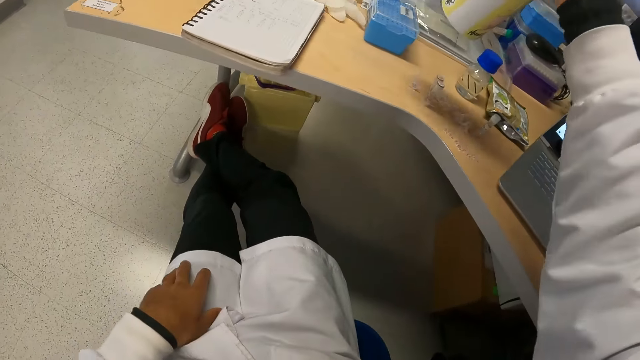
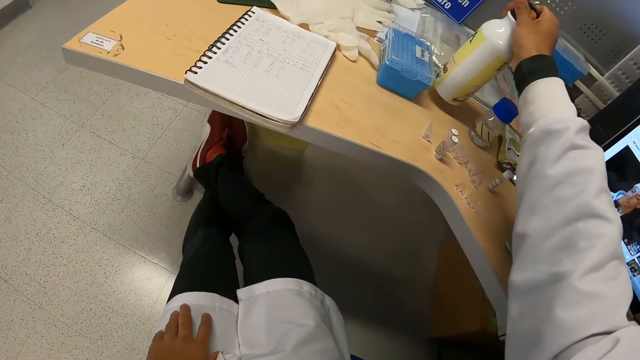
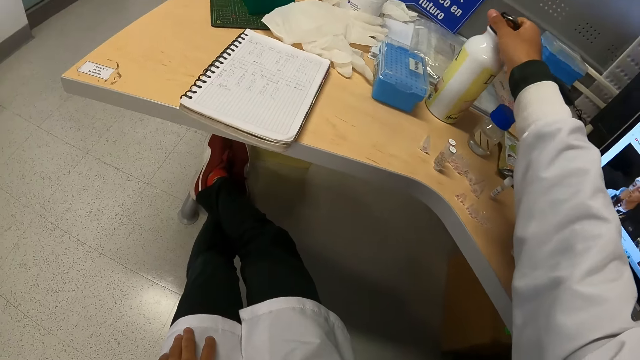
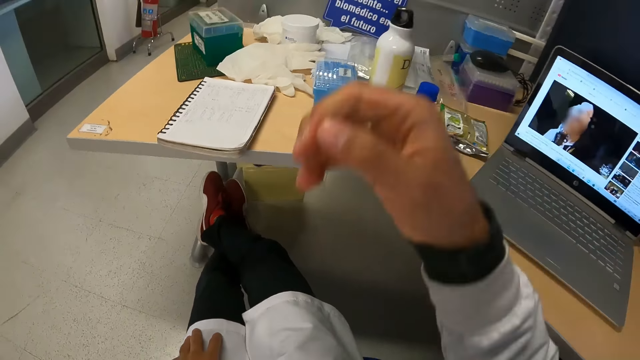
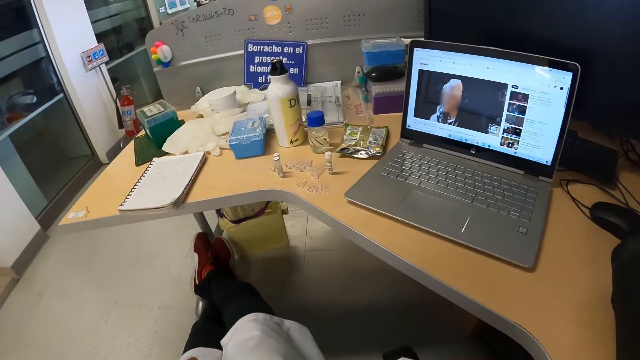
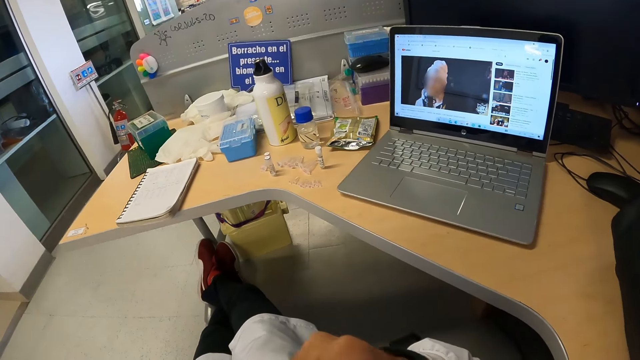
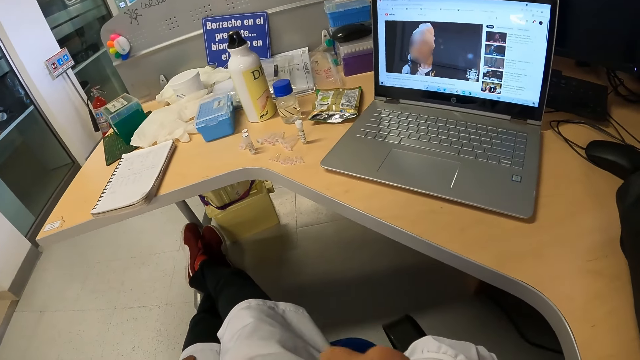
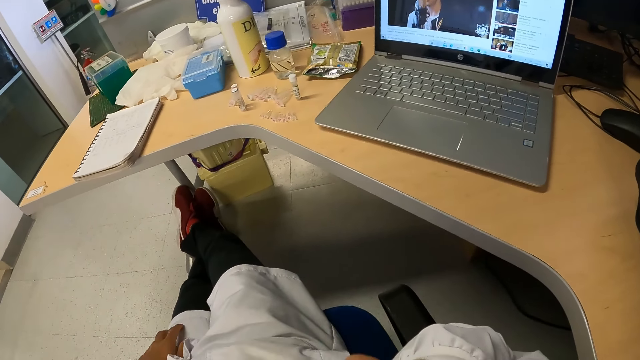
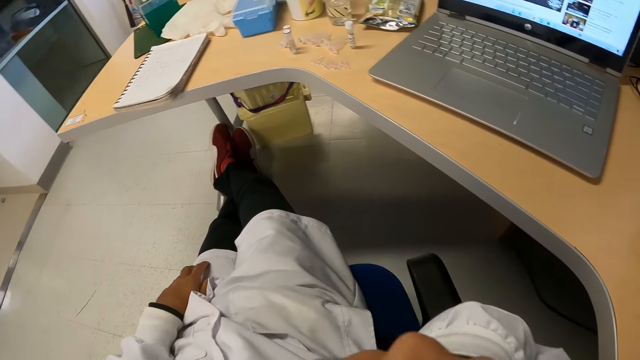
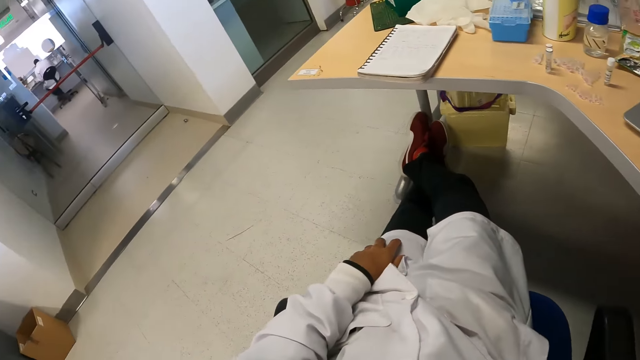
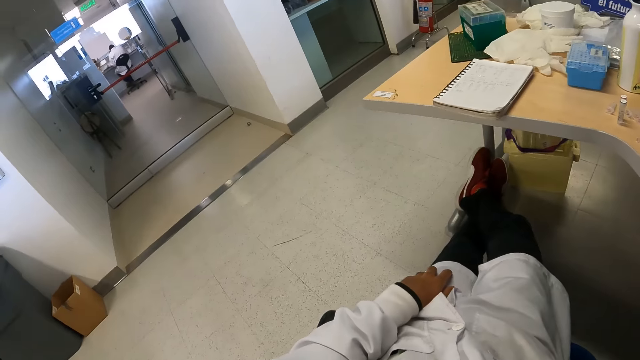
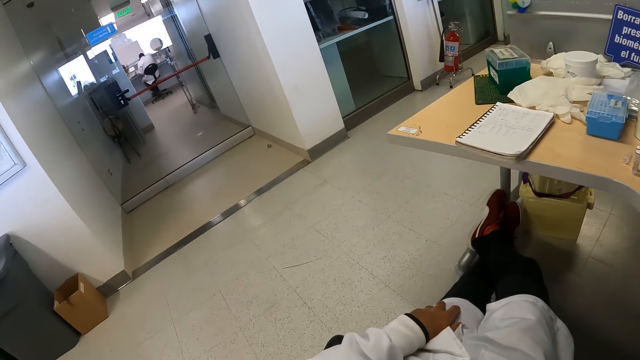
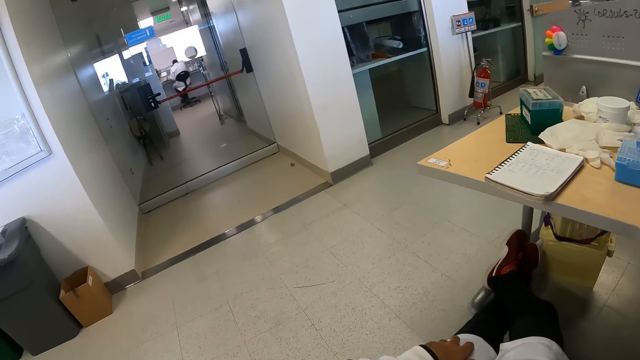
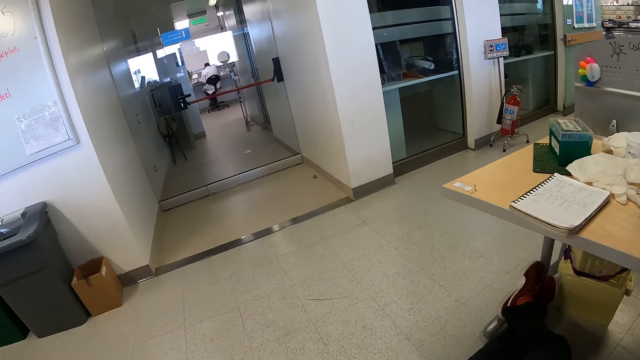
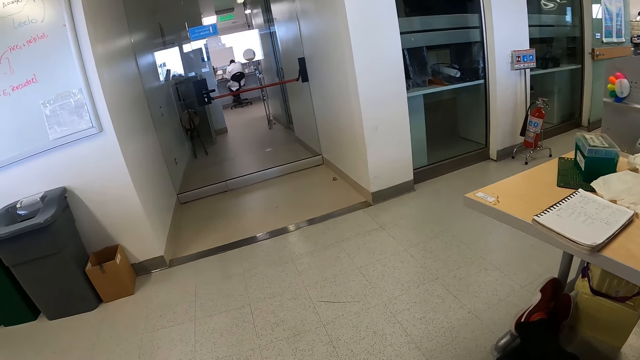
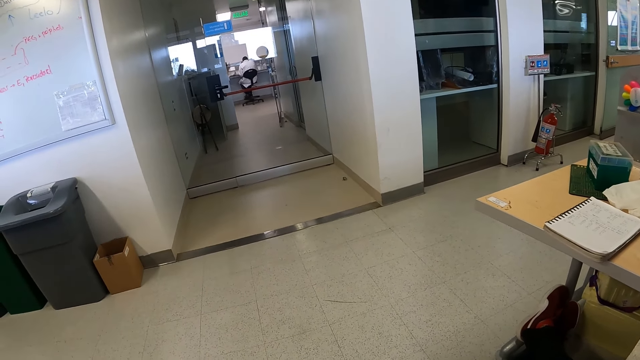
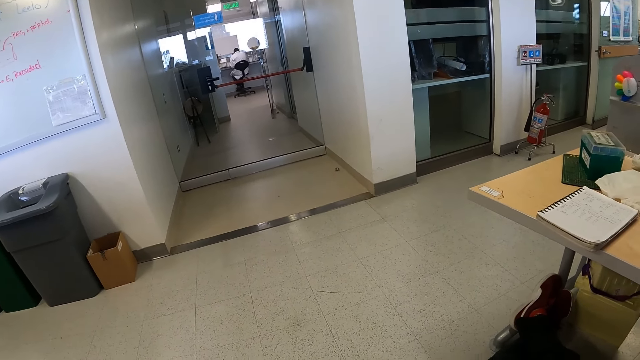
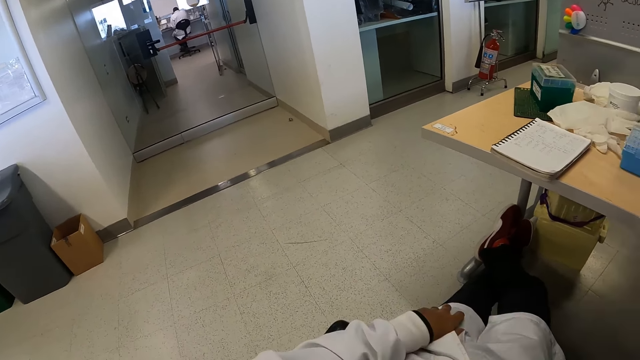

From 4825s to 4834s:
The camera wearer drops the bottle on the table with his right hand. He touches his body with his right hand. He stares at a laptop. He looks around.

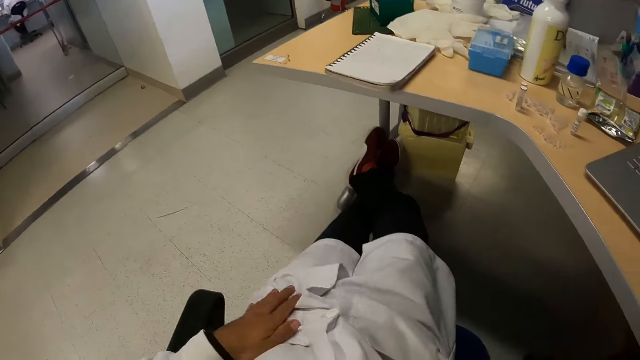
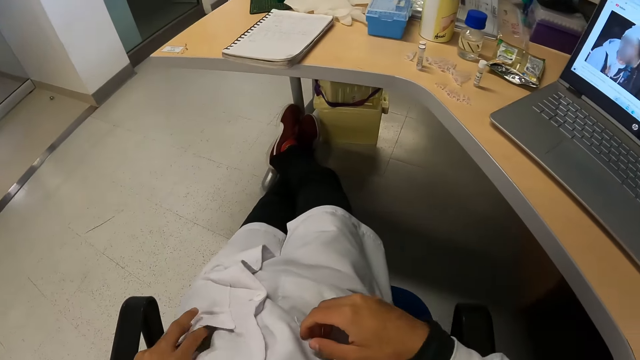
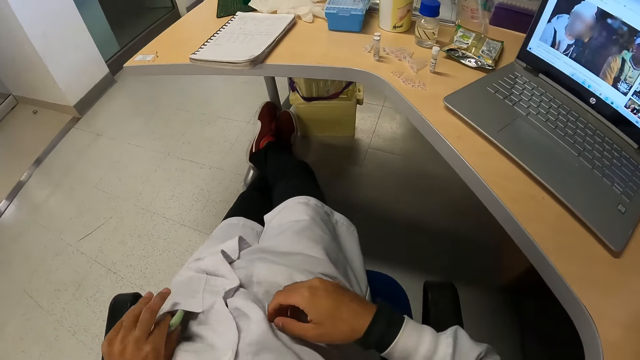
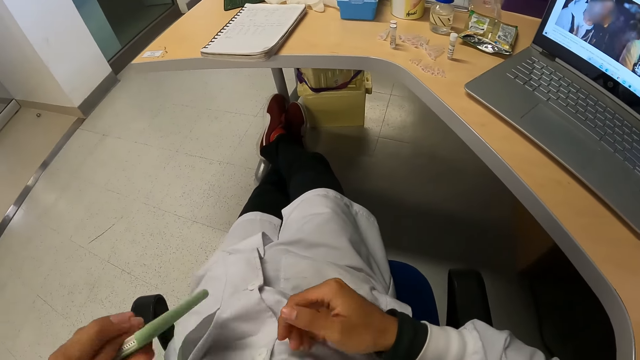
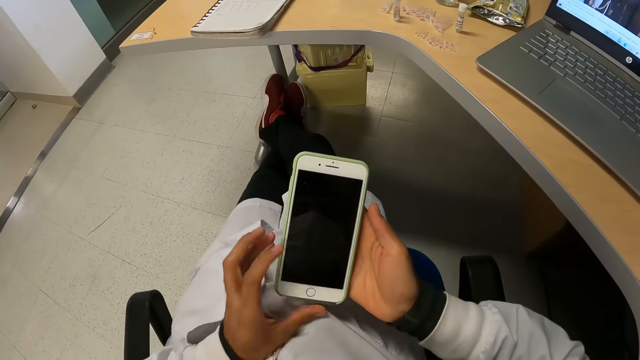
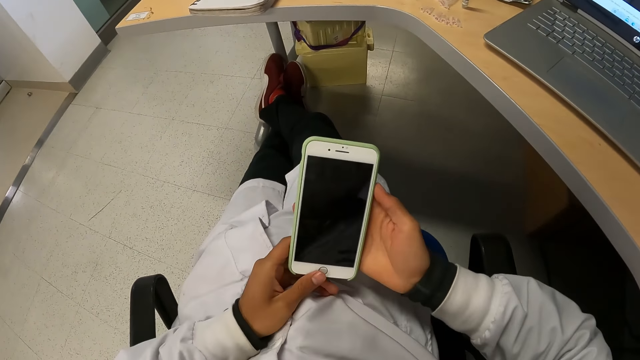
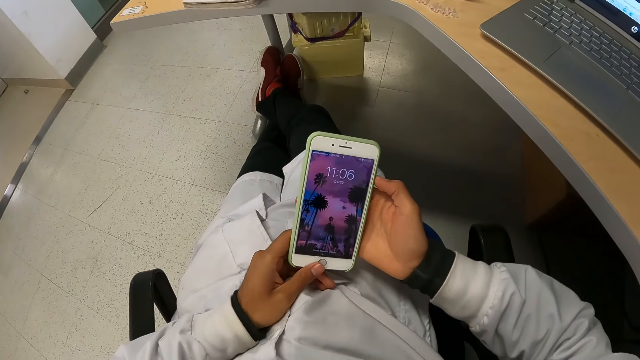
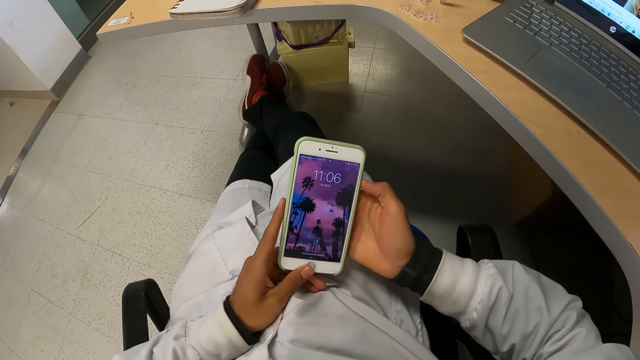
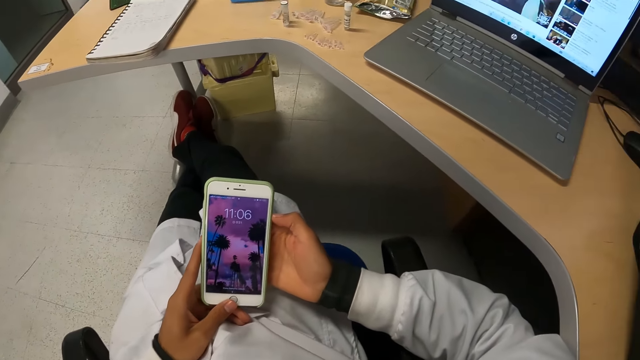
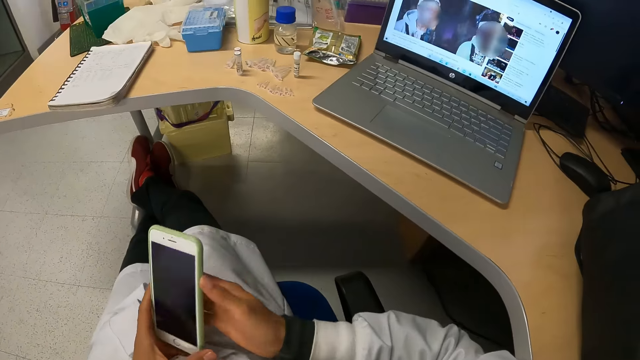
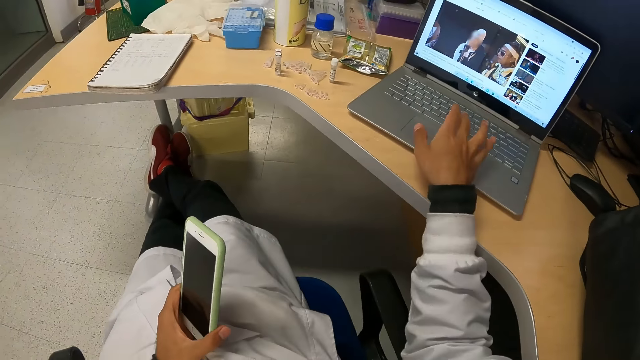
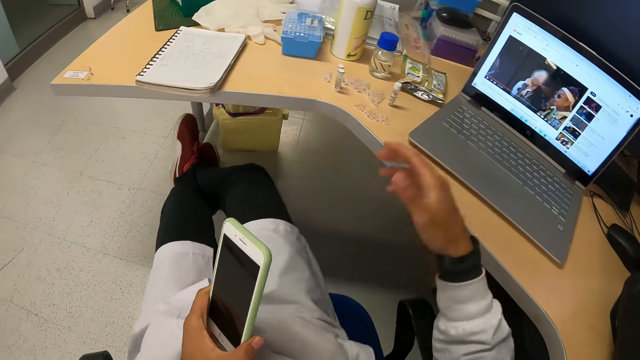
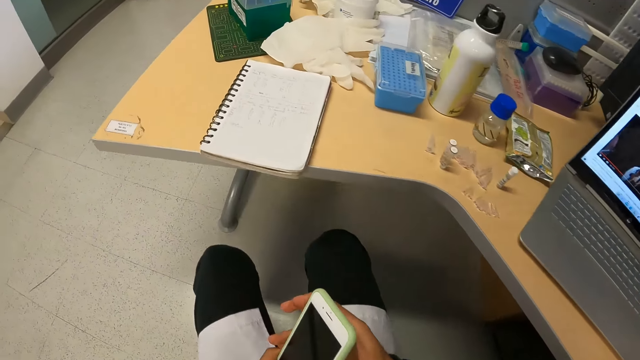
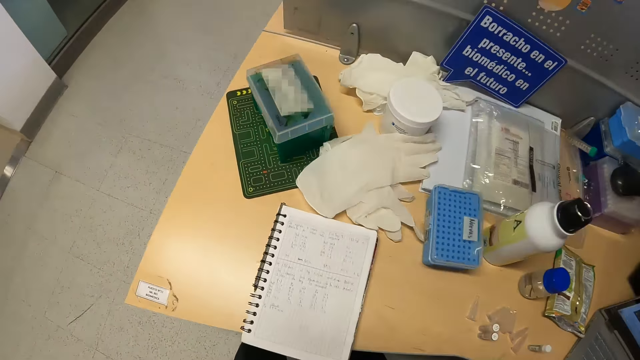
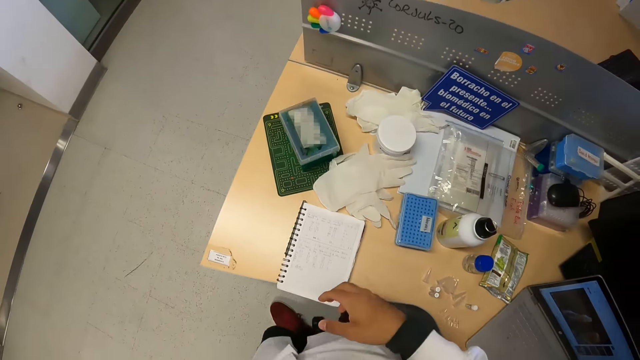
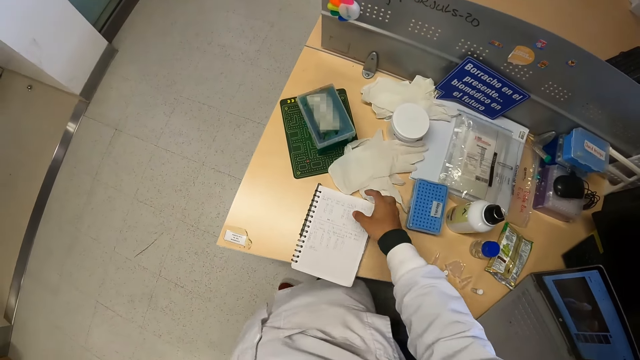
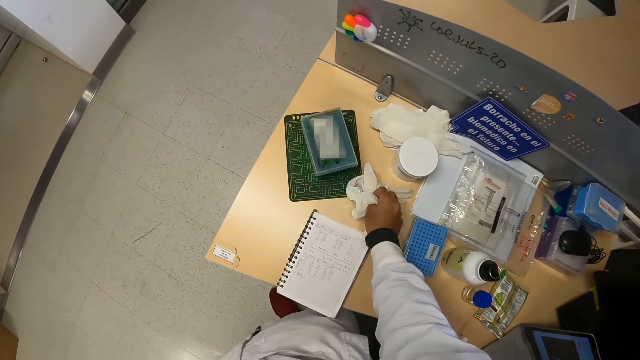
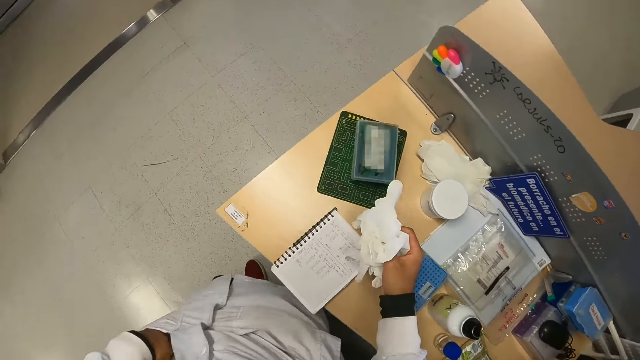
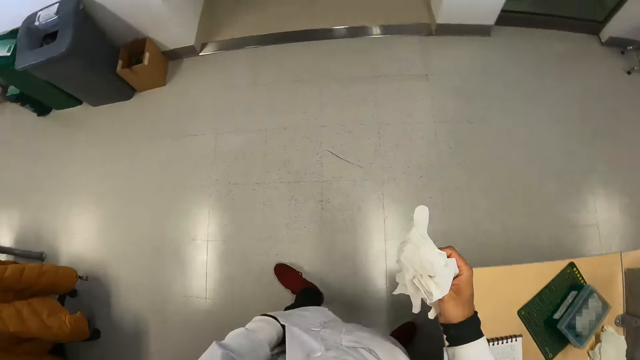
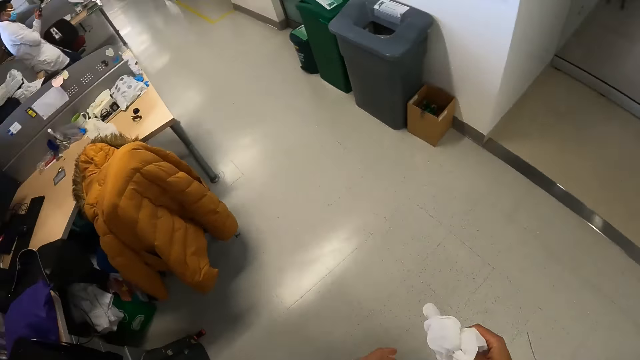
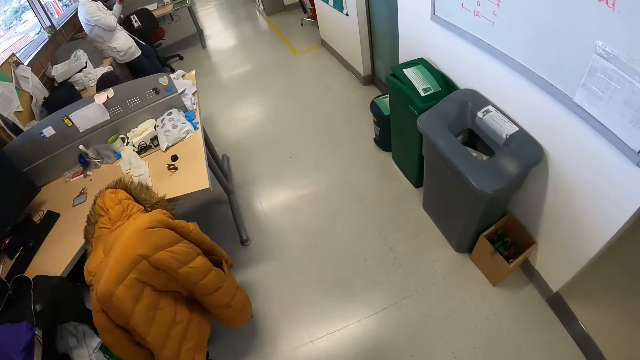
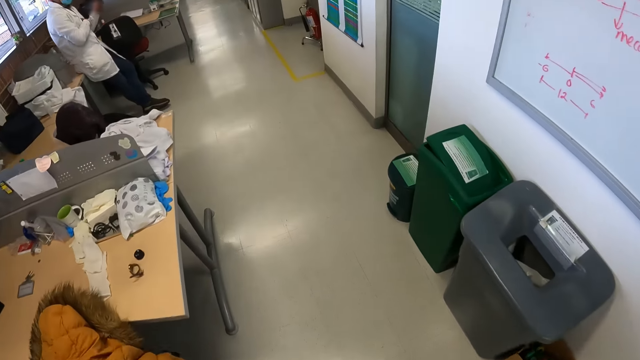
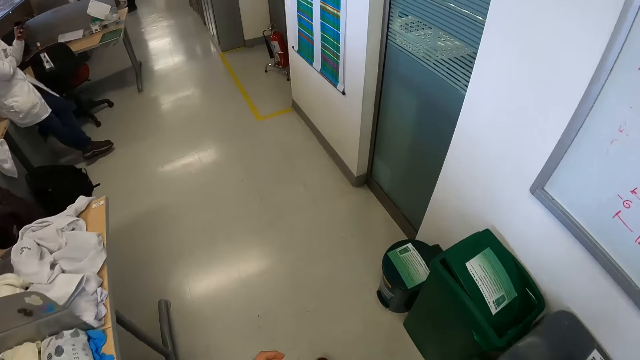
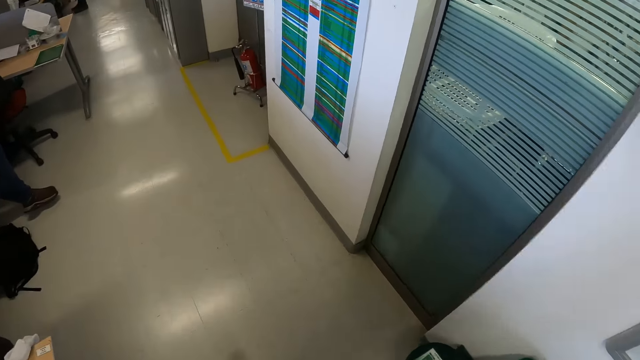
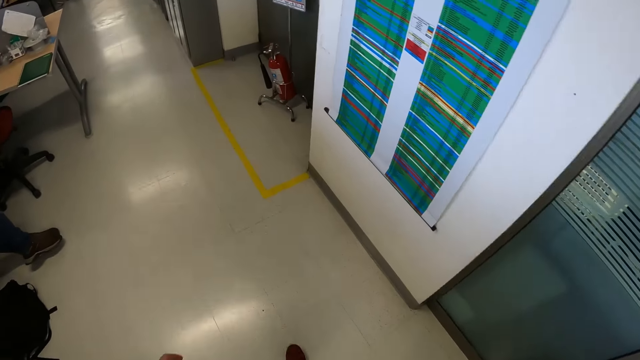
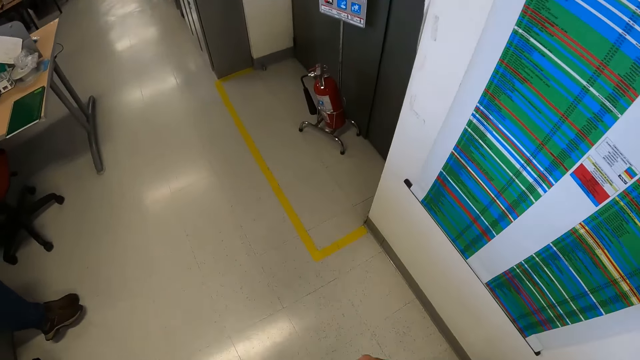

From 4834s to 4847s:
The camera wearer takes the phone from his lab coat pocket with his left hand. He places the phone on his right hand with his left hand. He operates the phone in his right hand with his left hand. He operates the laptop on the table with his right hand. He touches the phone in his left hand with his right hand. He takes some gloves from the table with his right hand. He walks around.
